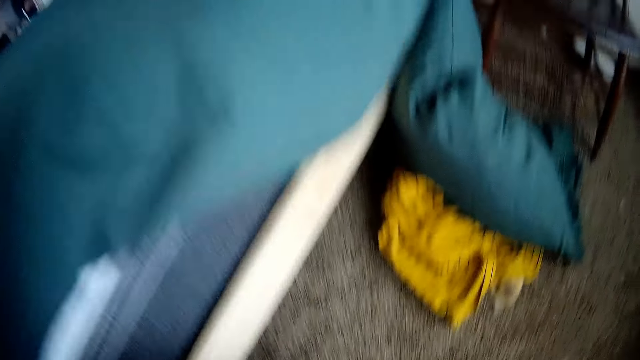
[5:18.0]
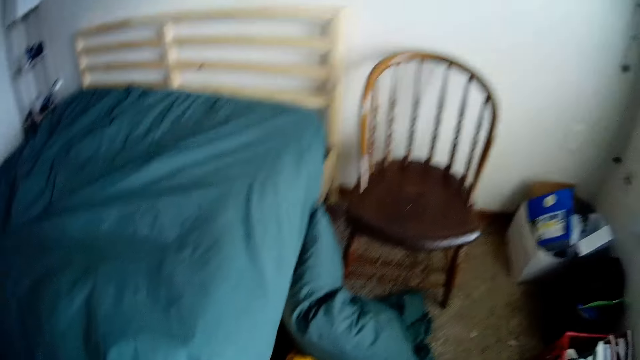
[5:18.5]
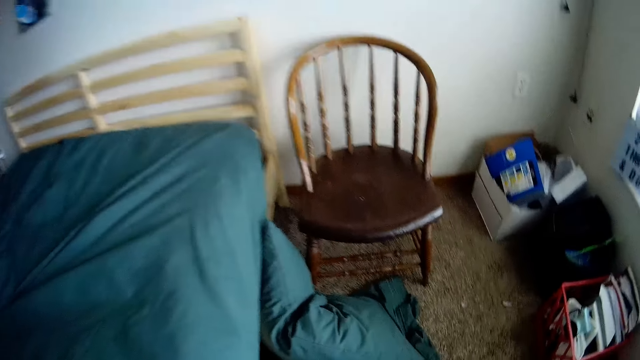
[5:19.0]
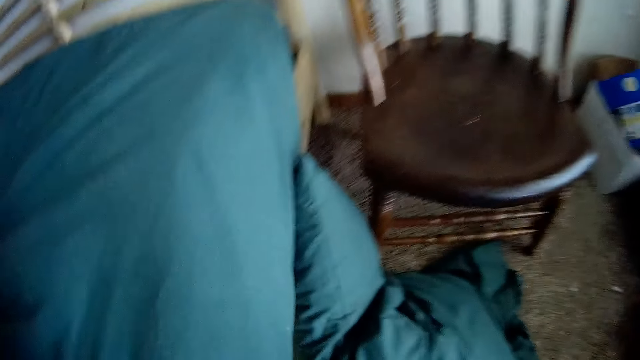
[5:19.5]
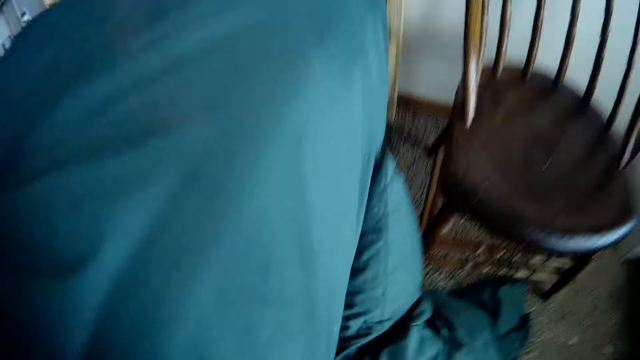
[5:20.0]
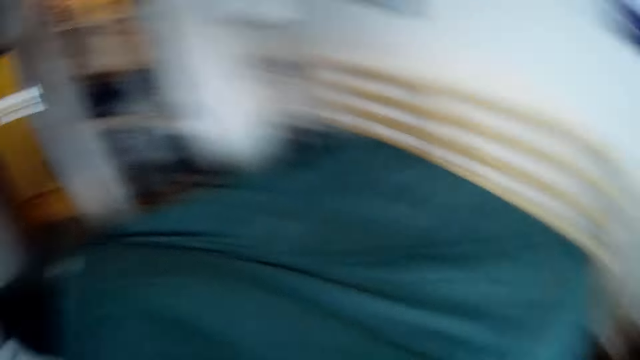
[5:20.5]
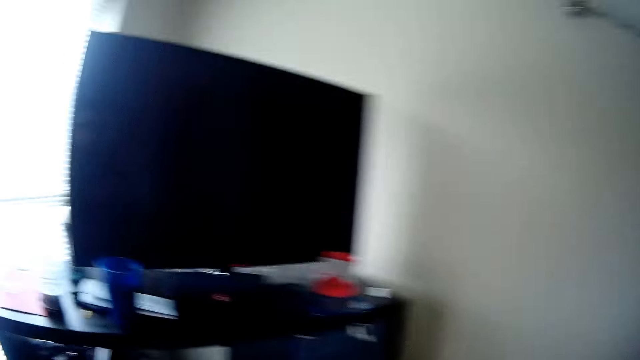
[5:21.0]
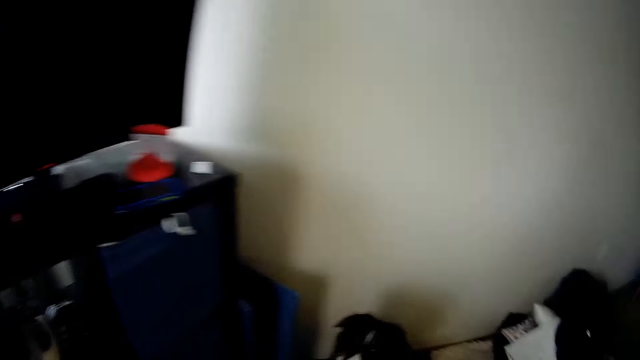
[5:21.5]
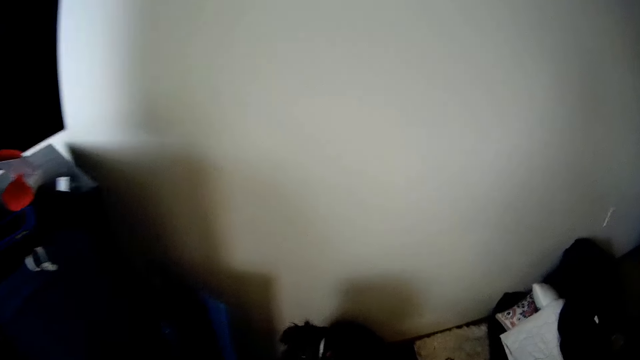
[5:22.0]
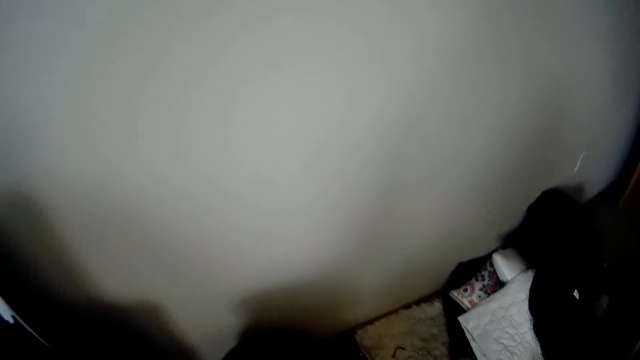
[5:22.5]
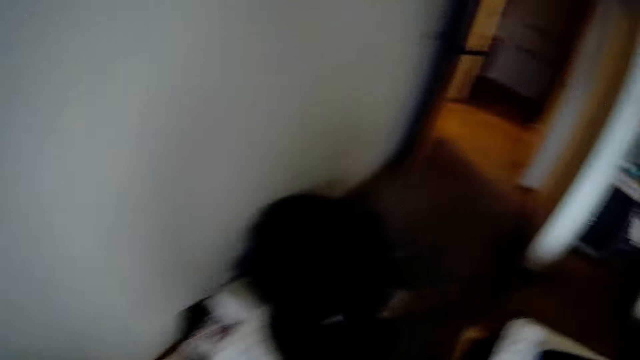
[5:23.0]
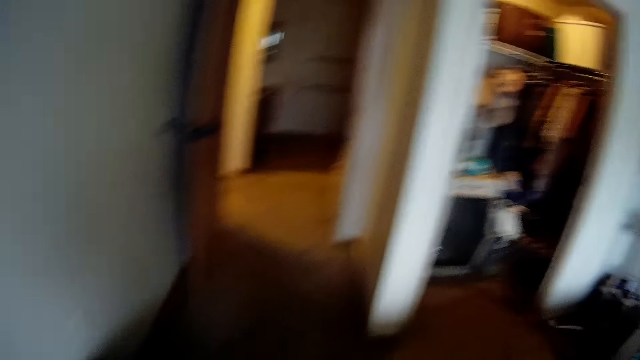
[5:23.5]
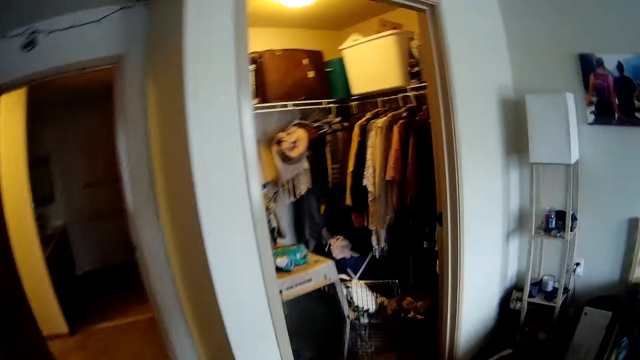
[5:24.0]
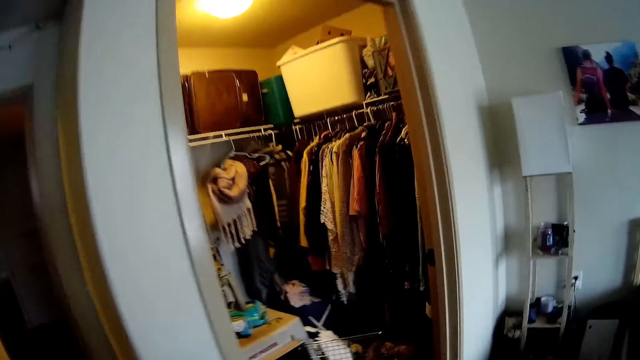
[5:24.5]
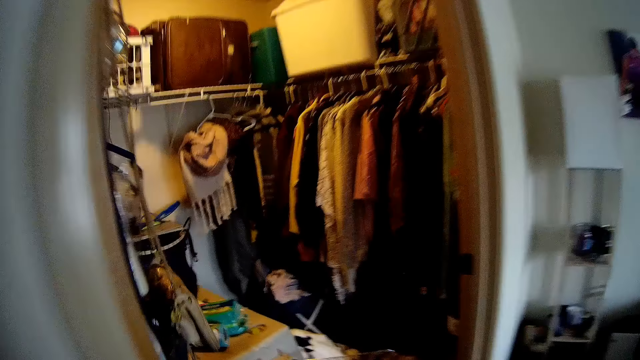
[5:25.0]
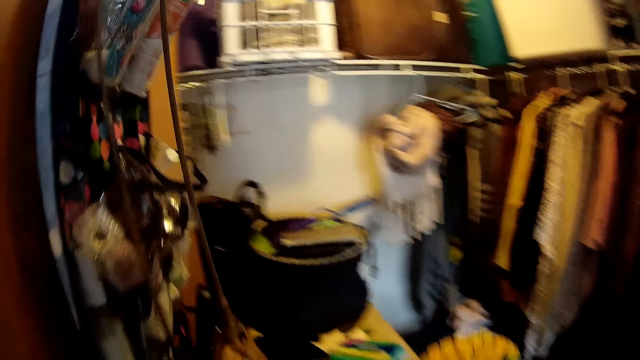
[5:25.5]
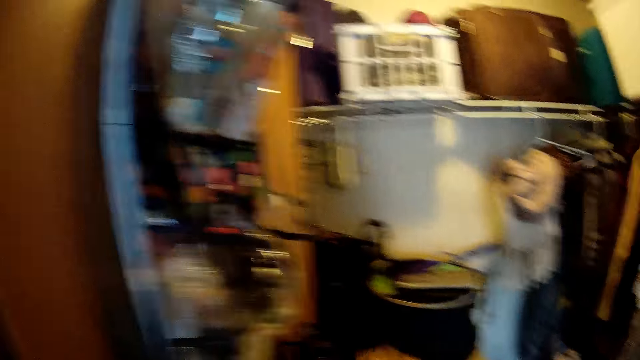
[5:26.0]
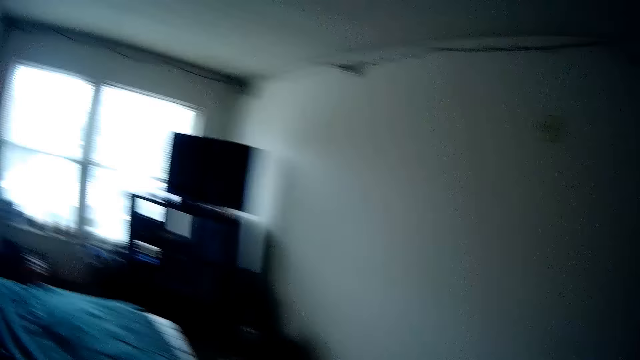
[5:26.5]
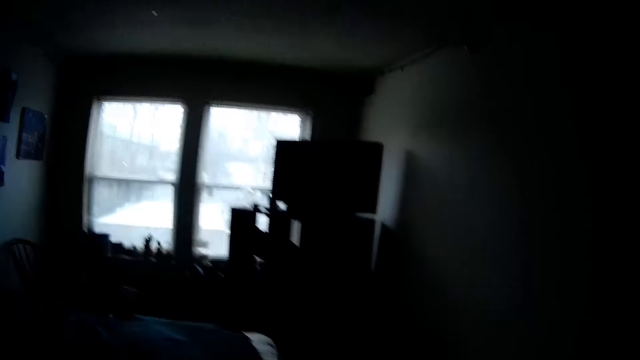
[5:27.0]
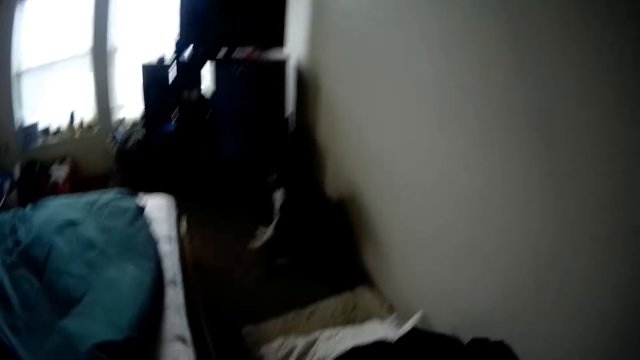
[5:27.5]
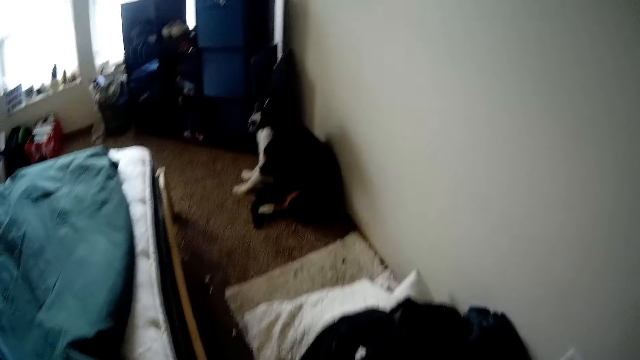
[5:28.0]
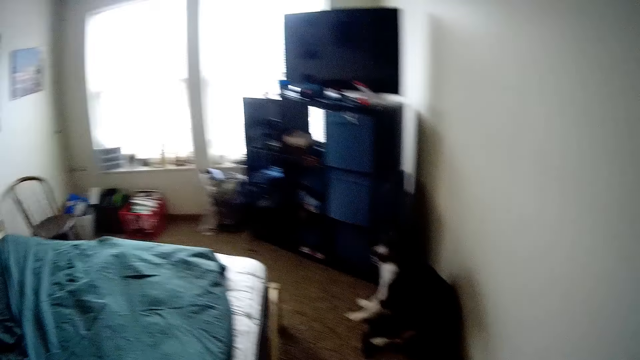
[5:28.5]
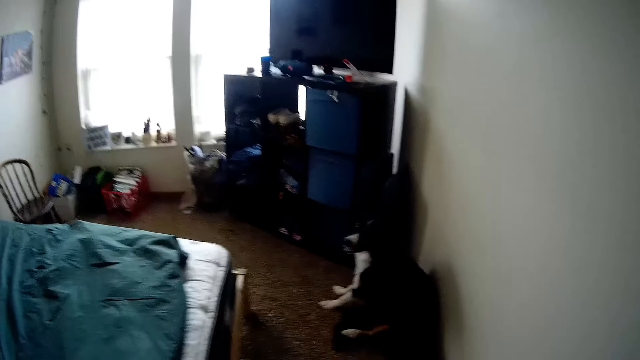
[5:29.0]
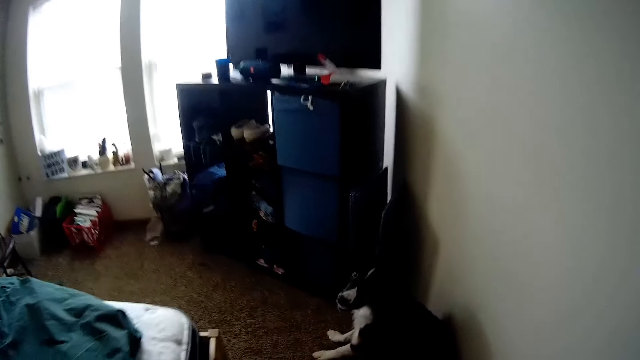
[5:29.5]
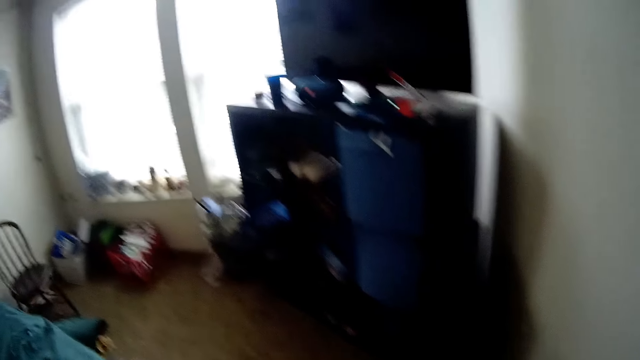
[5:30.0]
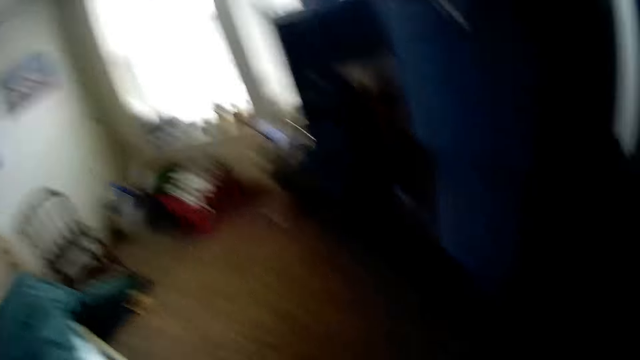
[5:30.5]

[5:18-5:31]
The camera wearer walks towards the wardrobe. They put a cloth into the wardrobe. They drop the bedsheet in the room. They walk away from the wardrobe.

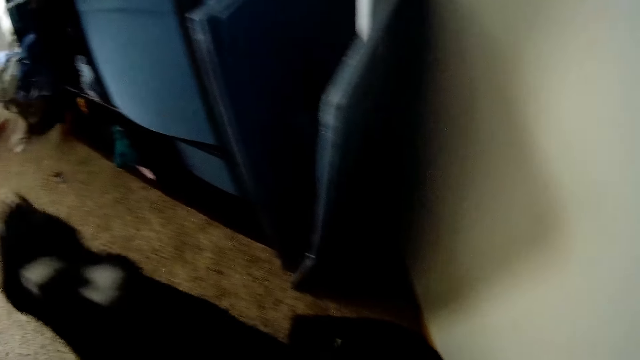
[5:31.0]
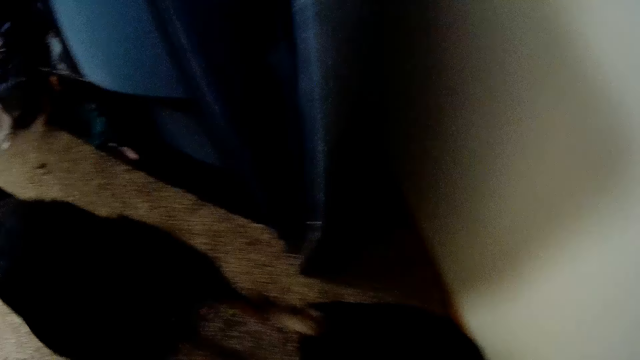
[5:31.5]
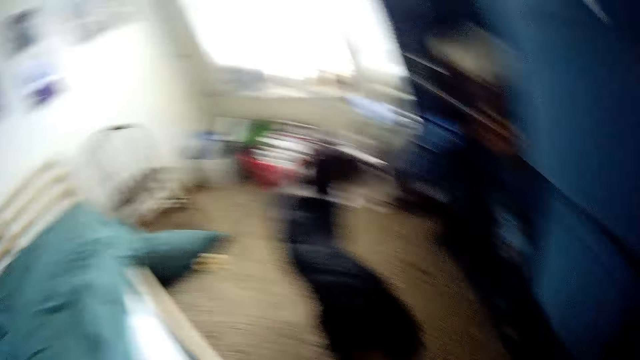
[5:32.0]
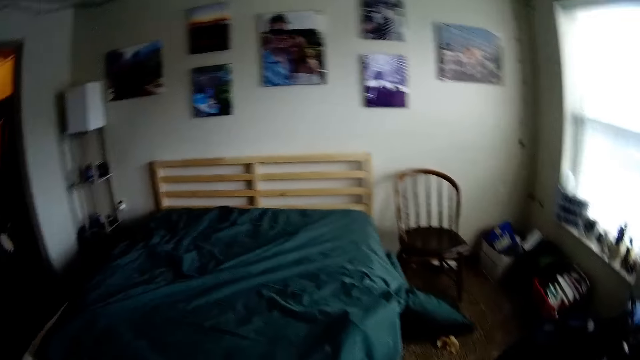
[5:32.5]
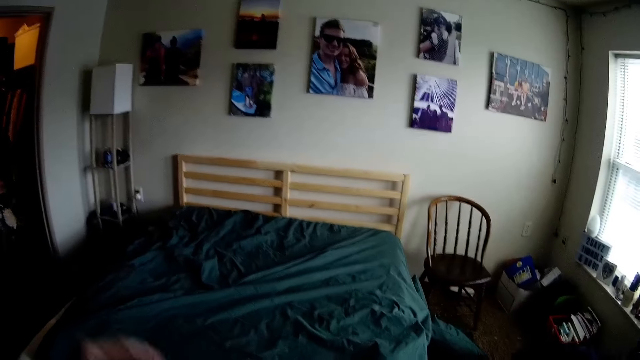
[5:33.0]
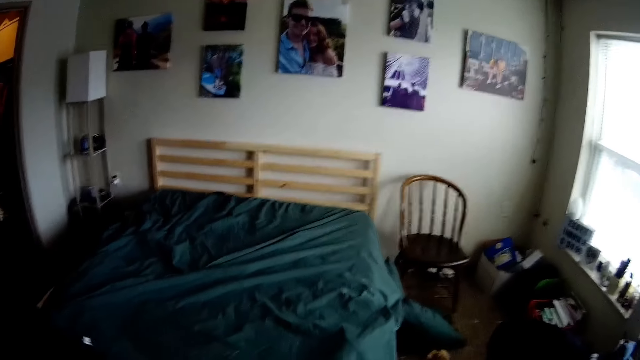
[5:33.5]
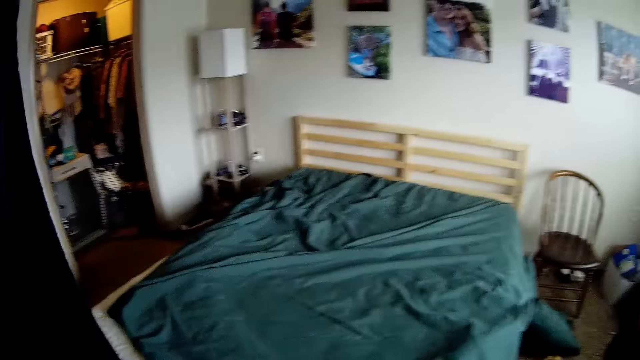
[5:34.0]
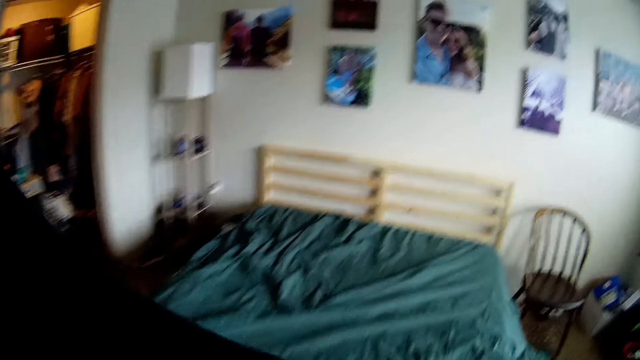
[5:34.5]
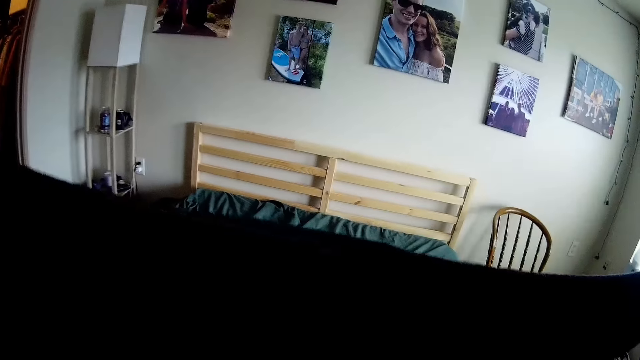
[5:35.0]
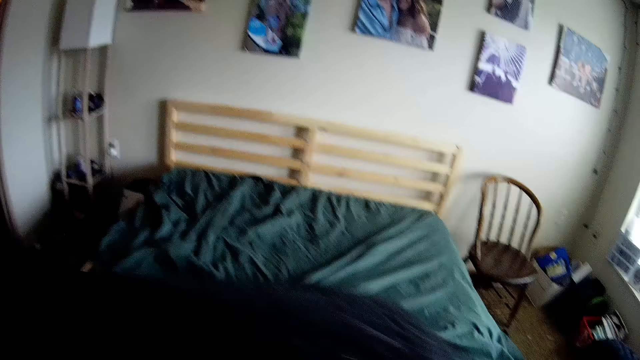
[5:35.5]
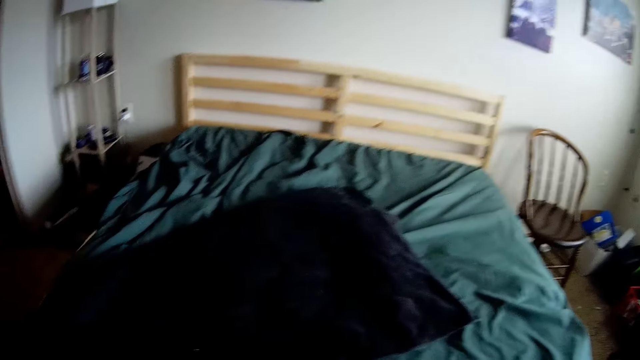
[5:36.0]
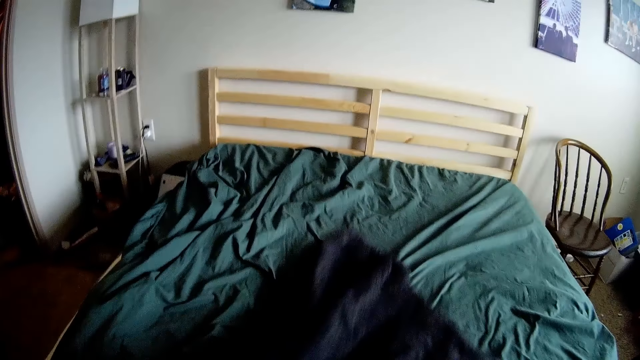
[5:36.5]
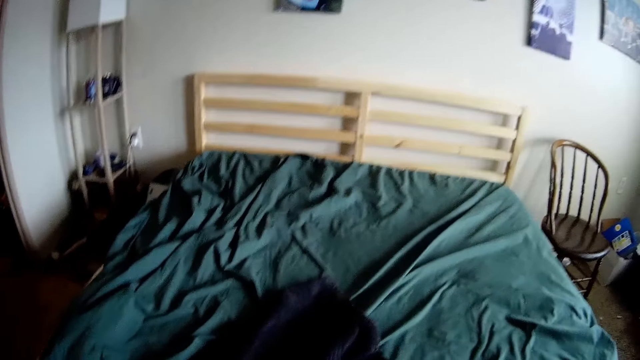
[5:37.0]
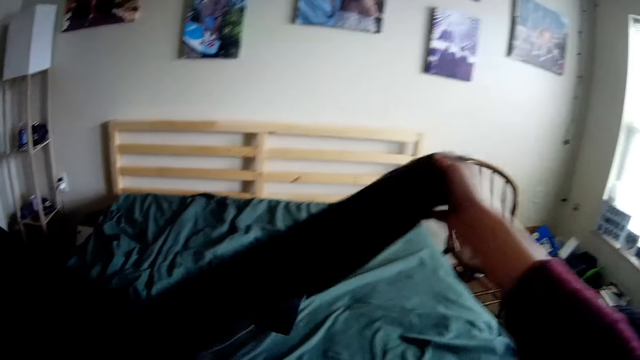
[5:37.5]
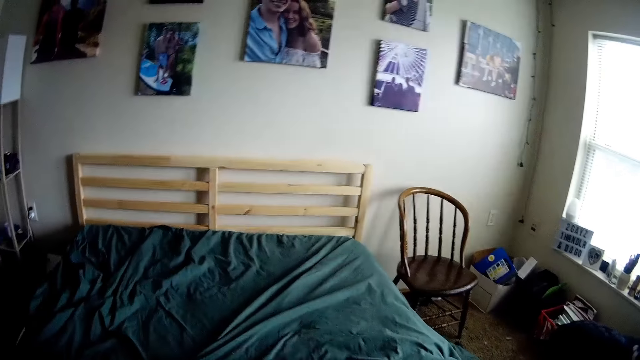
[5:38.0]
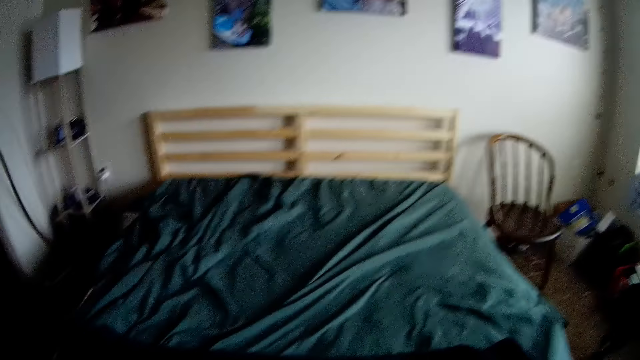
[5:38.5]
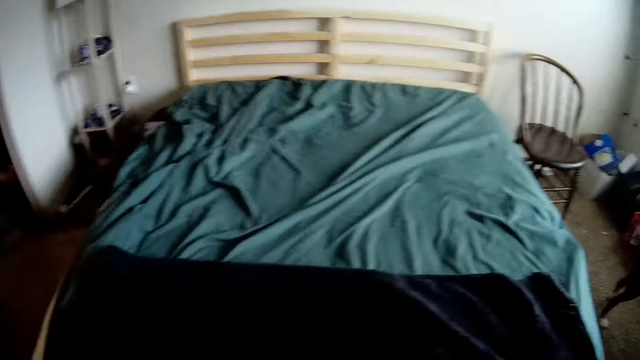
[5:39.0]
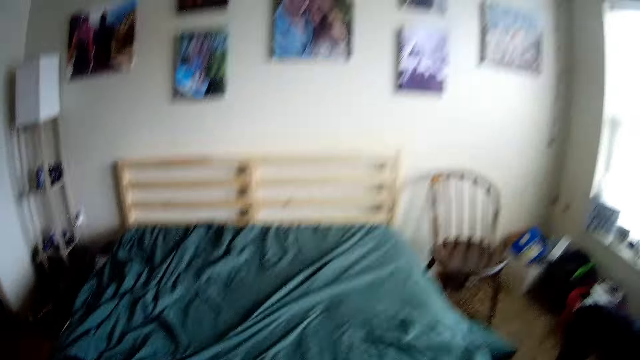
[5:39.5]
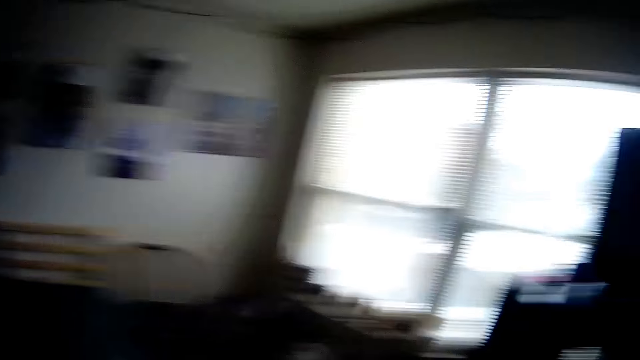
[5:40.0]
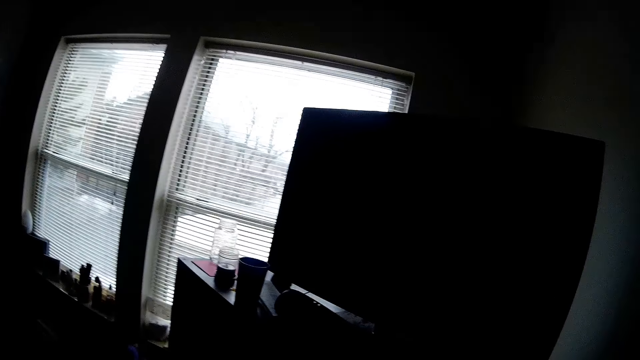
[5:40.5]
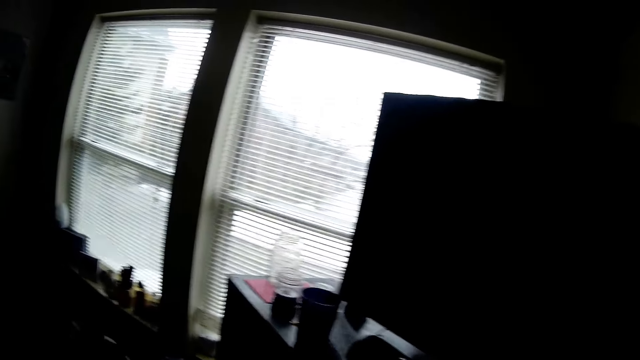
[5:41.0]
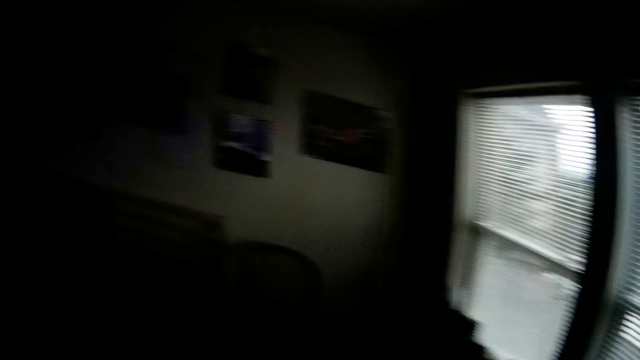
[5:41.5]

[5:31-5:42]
The camera wearer stretches the fabric. They put the fabric on the bed. They spread the fabric on the bed. They look around.
